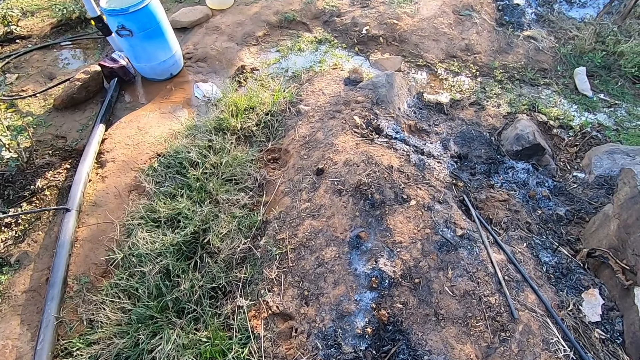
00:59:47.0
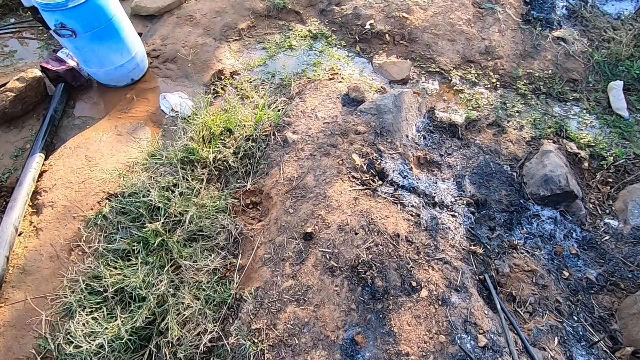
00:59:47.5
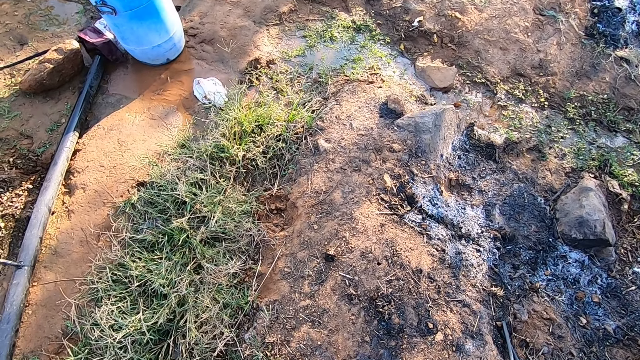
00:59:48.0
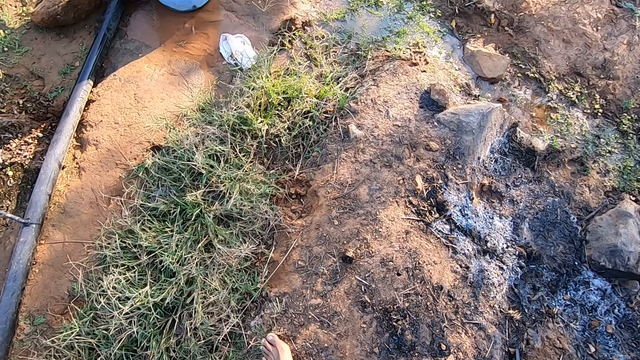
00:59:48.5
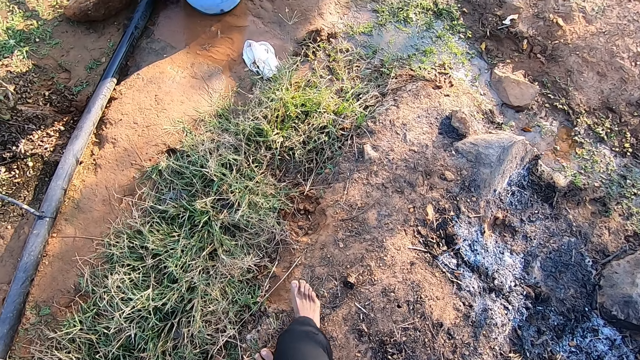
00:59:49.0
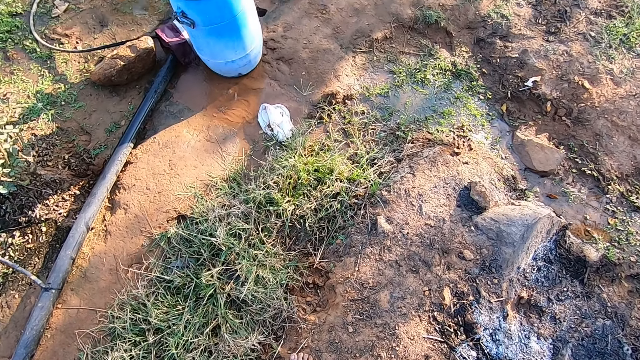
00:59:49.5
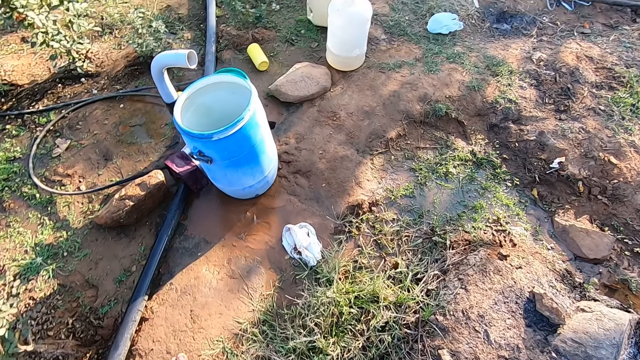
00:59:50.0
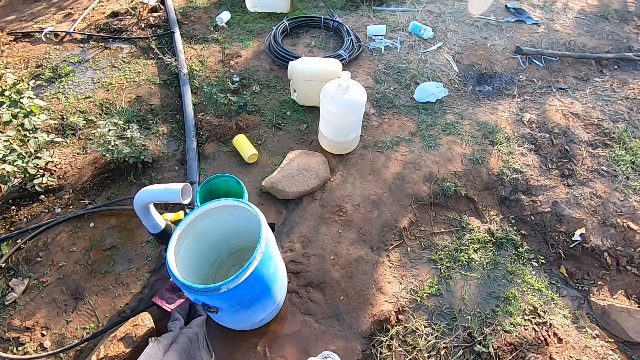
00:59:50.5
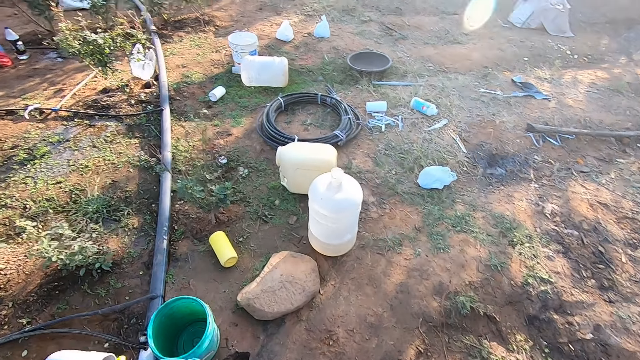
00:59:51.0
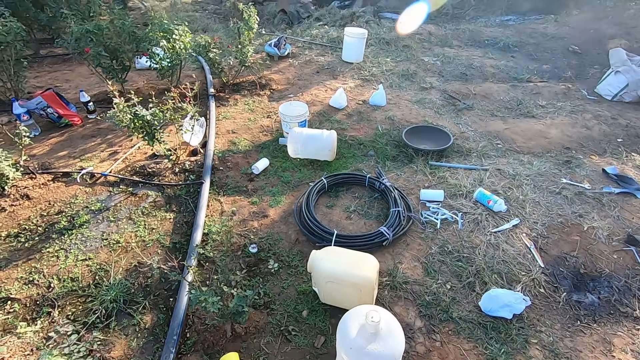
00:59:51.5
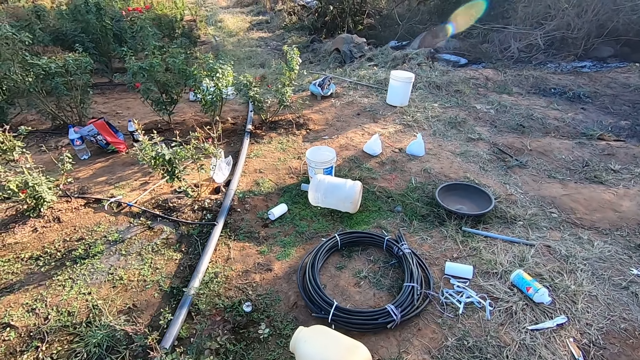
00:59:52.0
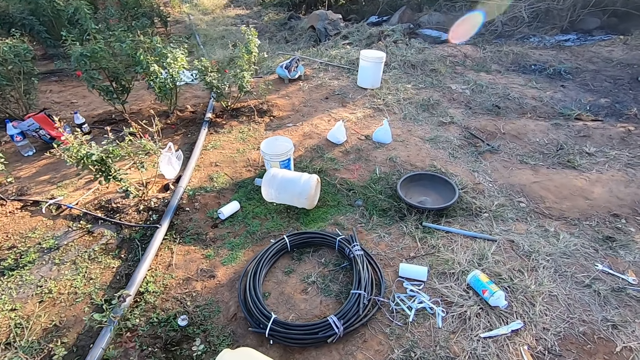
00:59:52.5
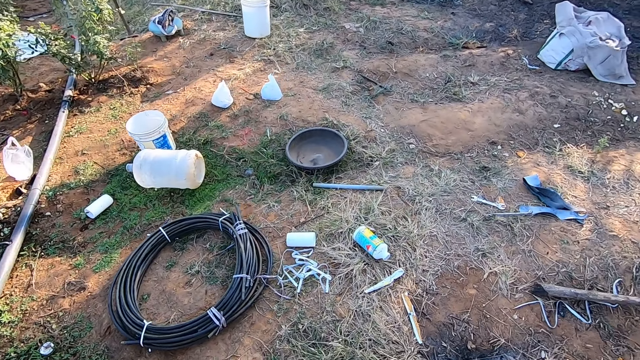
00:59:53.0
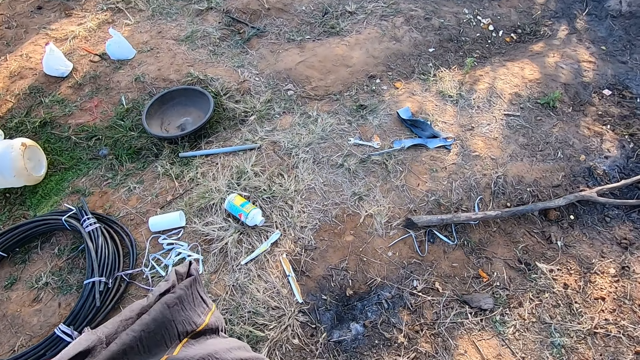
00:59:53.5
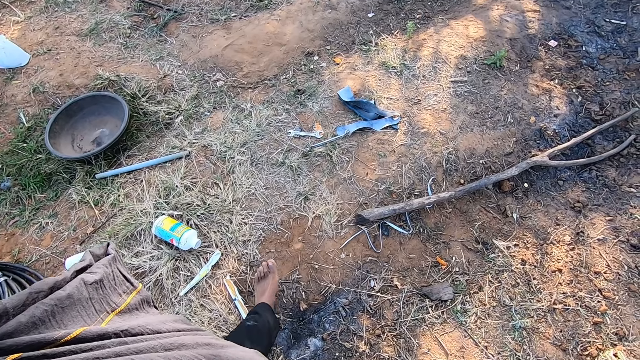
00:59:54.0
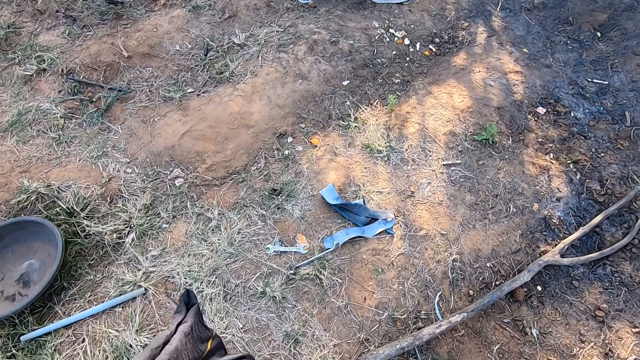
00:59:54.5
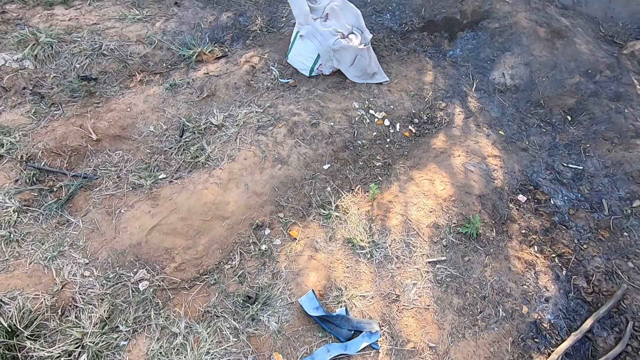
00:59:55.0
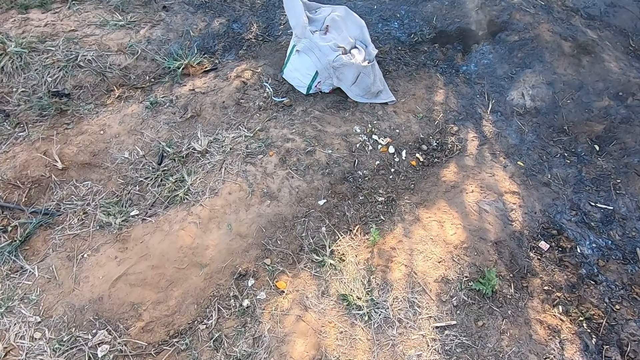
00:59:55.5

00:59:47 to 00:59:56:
The camera wearer looks round. They walk around.

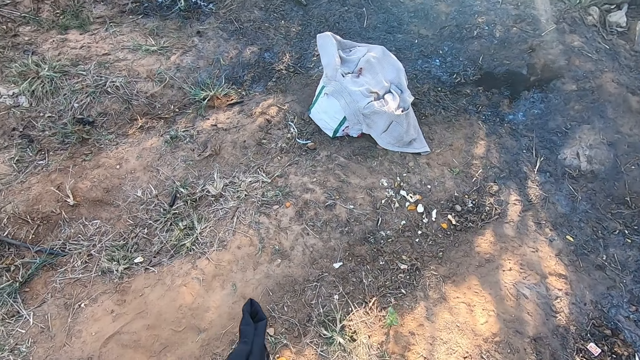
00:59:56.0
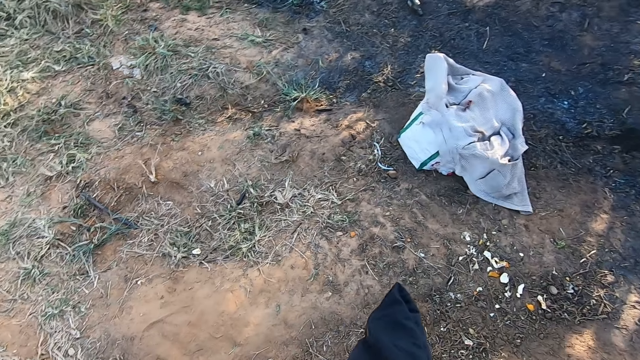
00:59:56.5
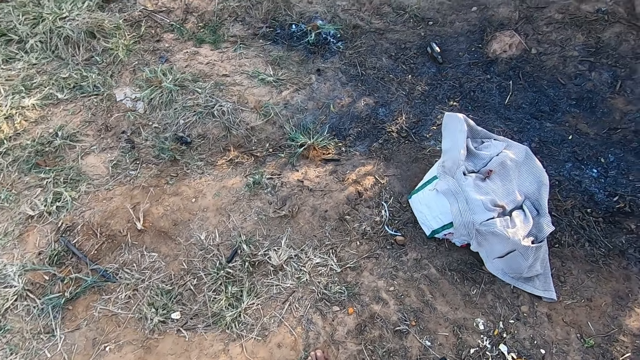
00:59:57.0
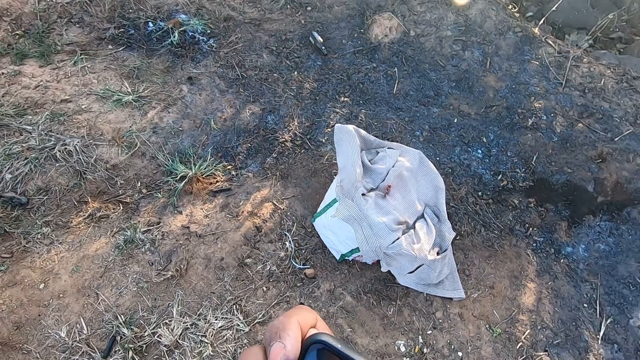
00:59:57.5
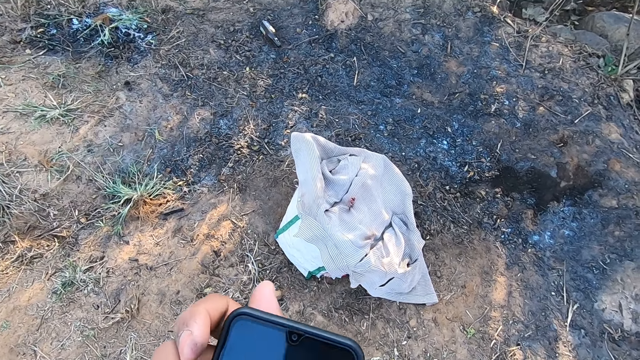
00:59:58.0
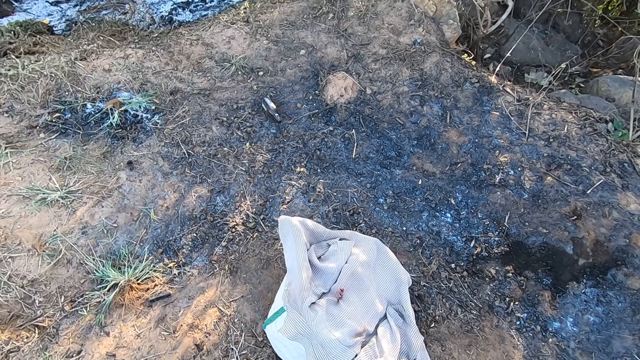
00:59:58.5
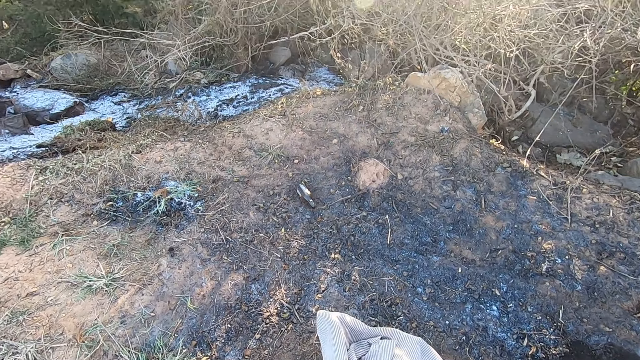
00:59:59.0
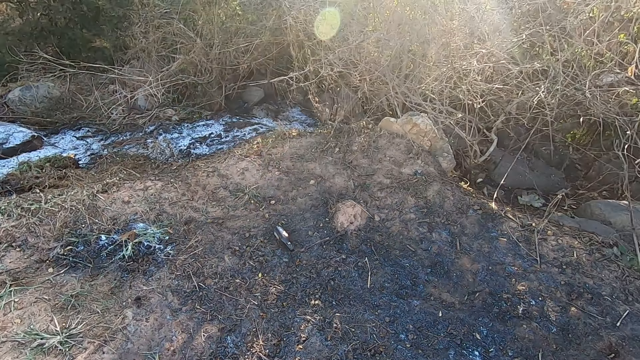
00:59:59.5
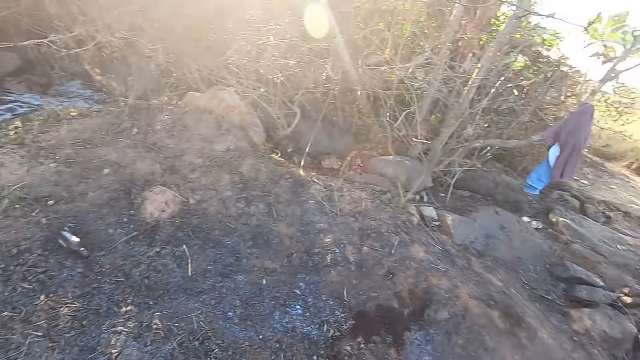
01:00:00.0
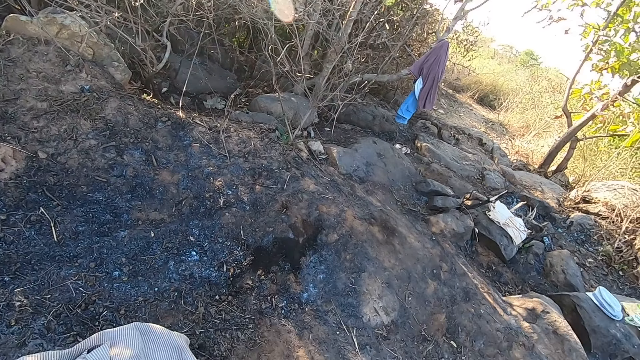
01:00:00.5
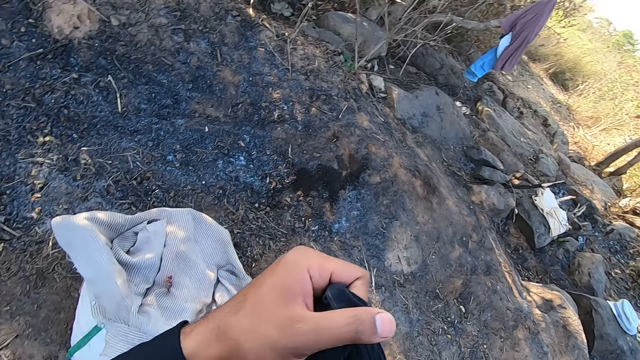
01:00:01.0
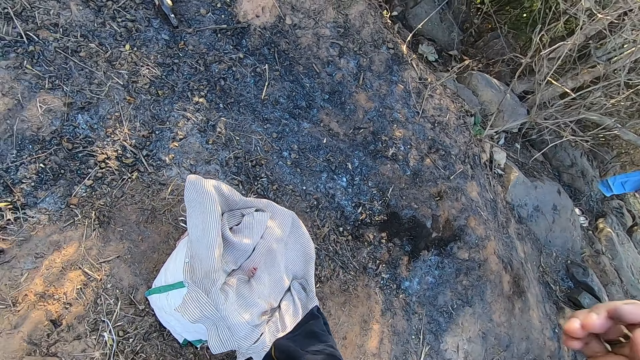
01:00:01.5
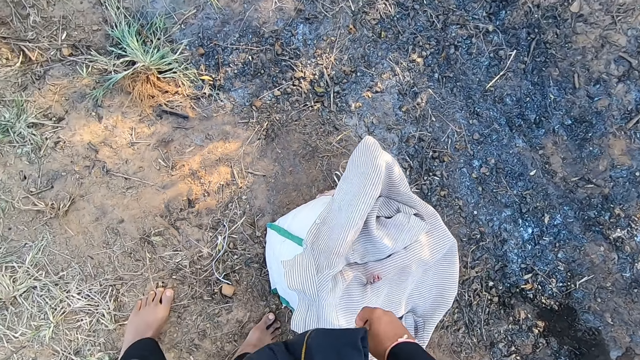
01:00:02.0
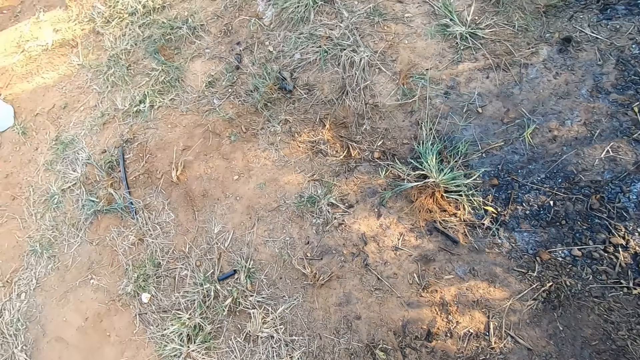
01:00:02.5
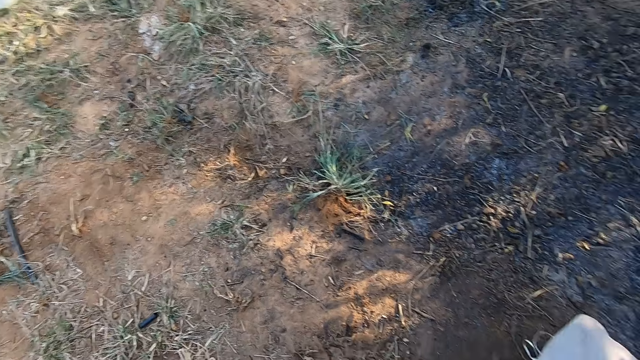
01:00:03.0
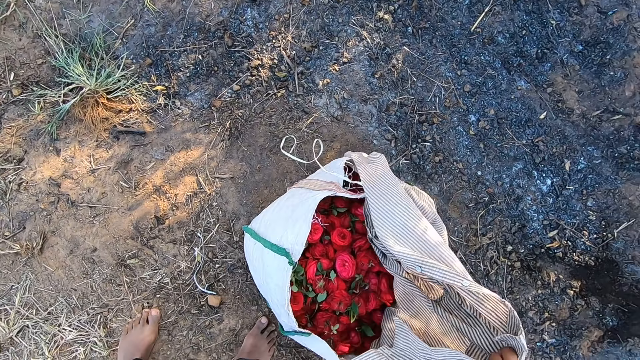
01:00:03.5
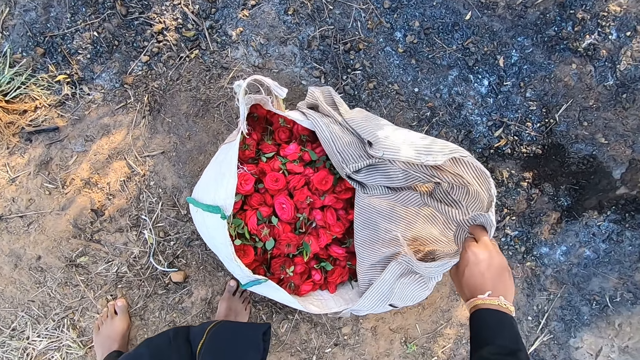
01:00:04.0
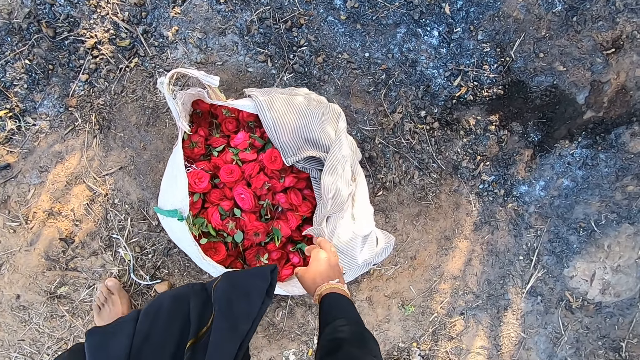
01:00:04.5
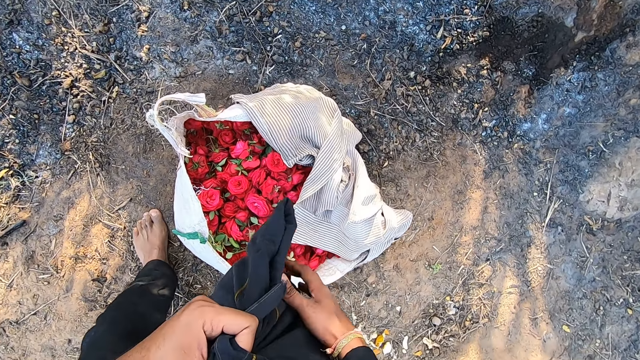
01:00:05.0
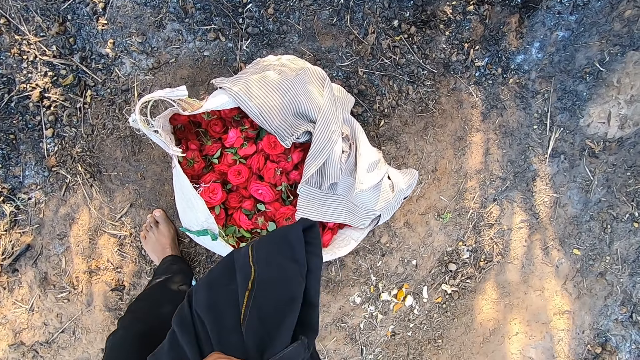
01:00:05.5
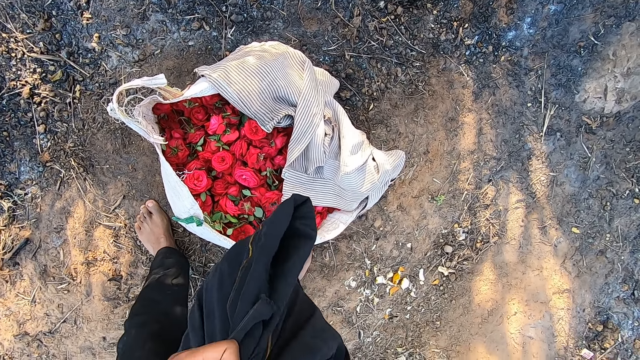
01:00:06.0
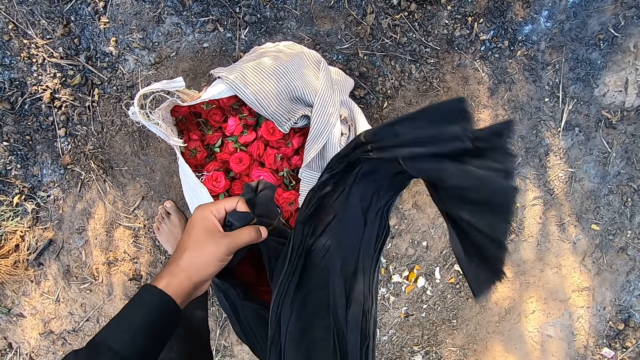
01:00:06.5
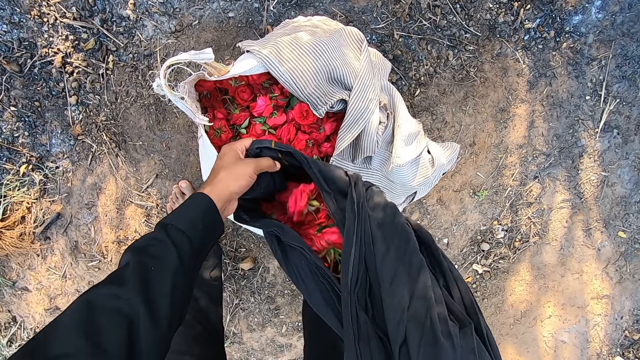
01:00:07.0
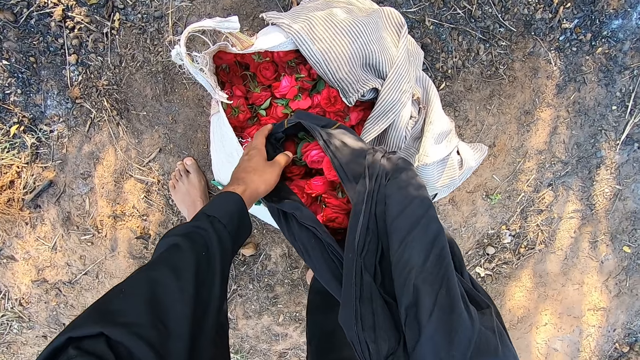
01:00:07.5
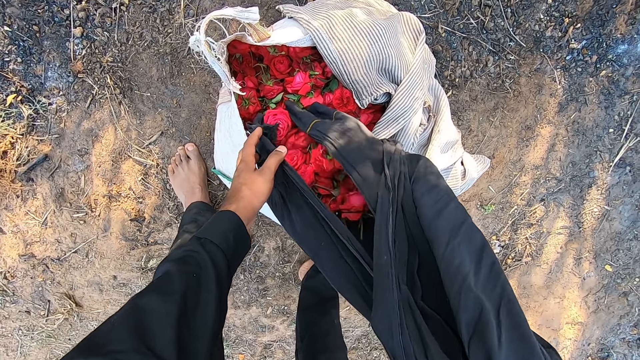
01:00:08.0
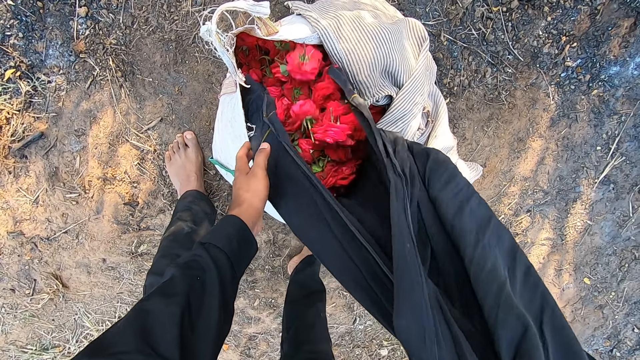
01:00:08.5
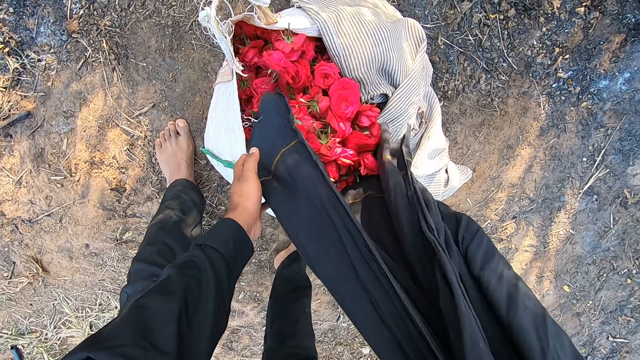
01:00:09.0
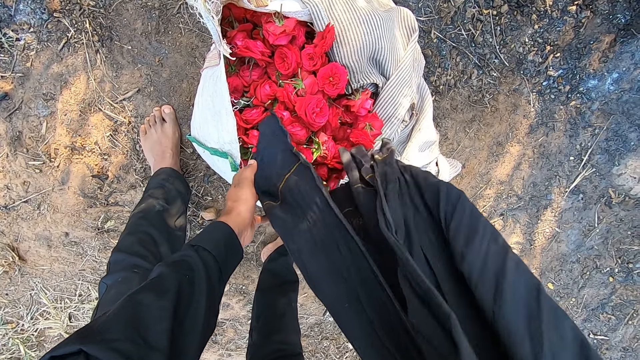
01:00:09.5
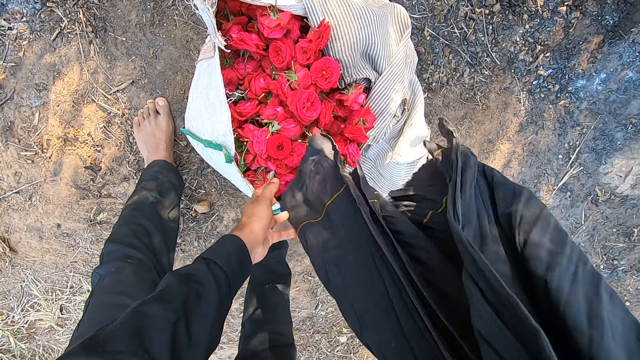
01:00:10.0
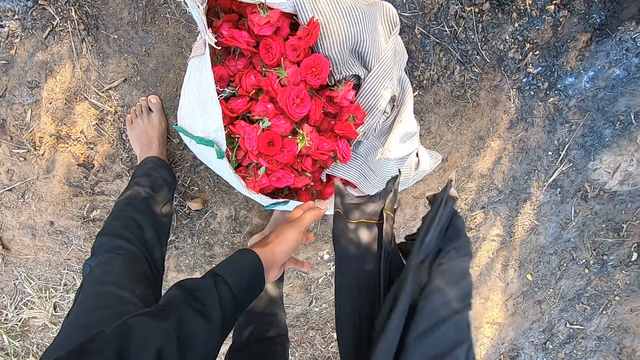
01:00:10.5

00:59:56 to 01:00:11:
The camera wearer takes a mobile phone from his pocket with his right hand. He looks round. He moves a cloth on a sack of flowers on the ground with his right hand. He opens the sack. He pours flowers from a scarf in his hands into the sack of flowers.
